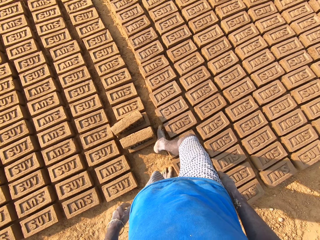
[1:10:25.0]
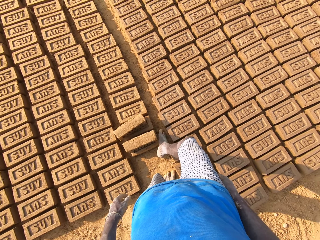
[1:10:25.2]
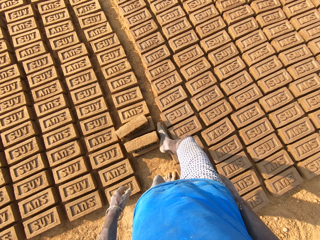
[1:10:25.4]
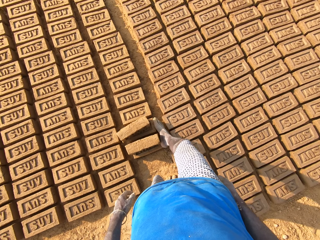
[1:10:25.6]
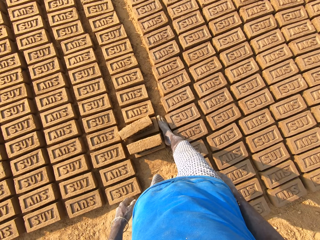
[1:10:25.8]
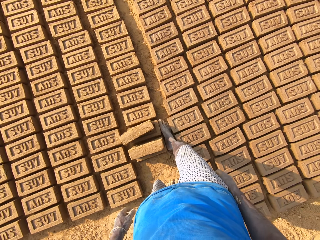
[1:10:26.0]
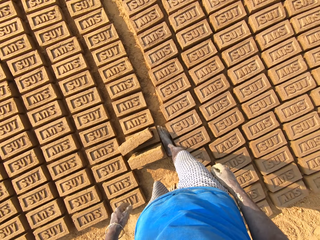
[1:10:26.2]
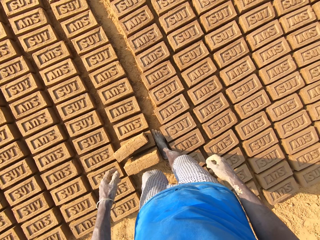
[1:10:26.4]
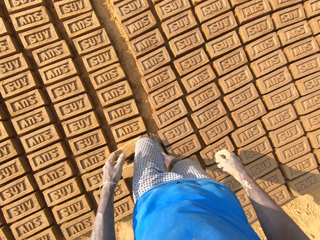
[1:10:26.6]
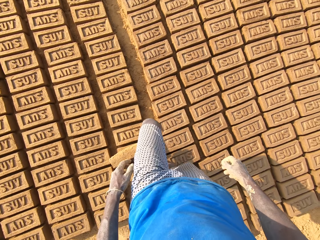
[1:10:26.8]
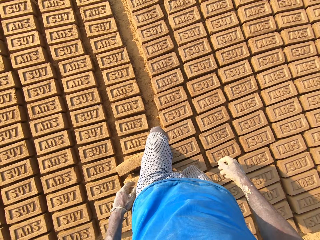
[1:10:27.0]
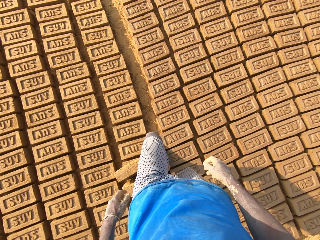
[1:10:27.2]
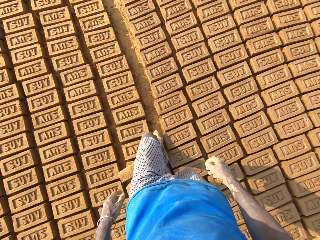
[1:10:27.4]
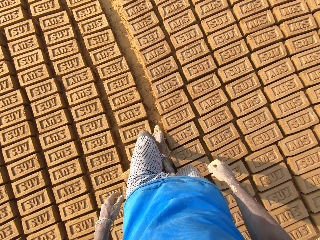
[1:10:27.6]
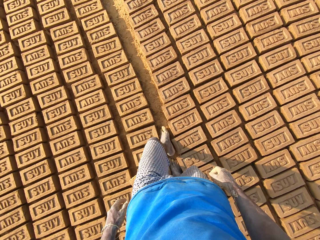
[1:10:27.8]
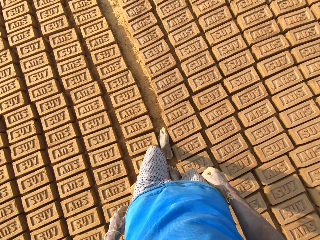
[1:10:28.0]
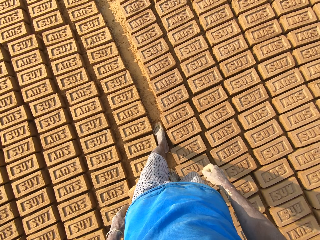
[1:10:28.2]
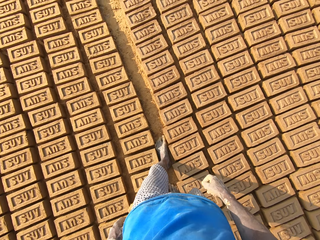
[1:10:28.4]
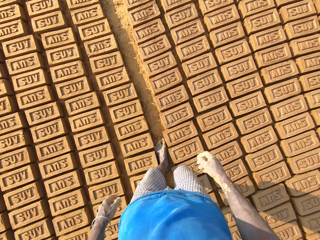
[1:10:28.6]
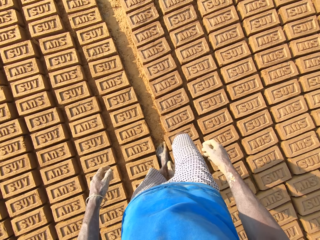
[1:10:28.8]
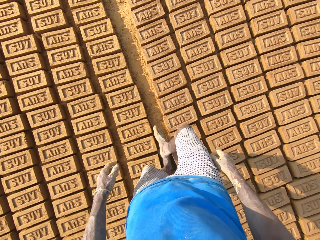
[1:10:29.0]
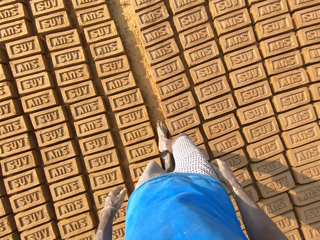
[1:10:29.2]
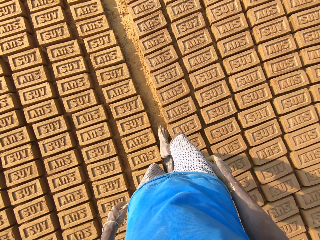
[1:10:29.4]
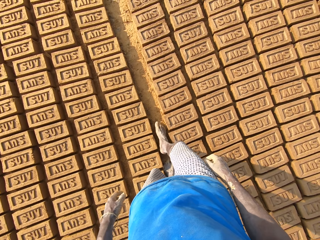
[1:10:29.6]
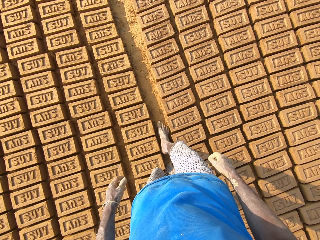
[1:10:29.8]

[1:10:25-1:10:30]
The camera wearer walks in between the molded bricks on the ground.

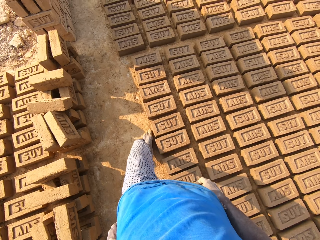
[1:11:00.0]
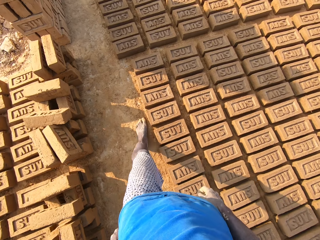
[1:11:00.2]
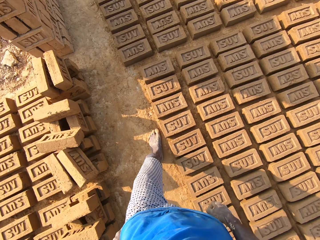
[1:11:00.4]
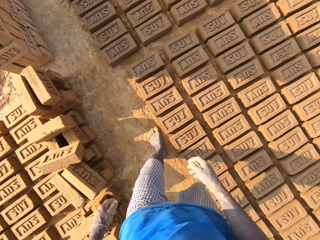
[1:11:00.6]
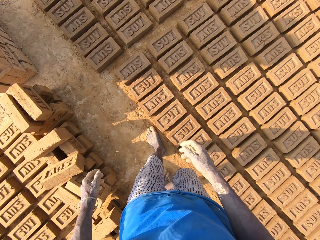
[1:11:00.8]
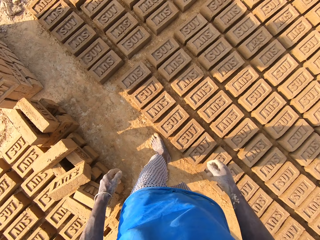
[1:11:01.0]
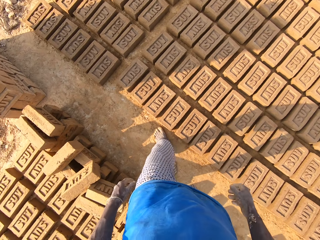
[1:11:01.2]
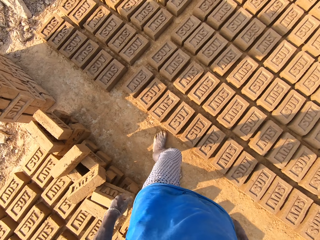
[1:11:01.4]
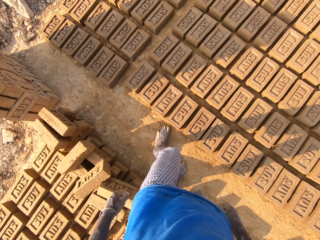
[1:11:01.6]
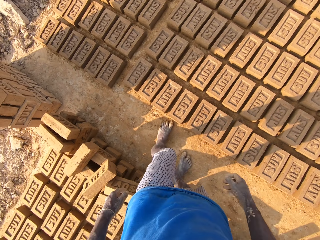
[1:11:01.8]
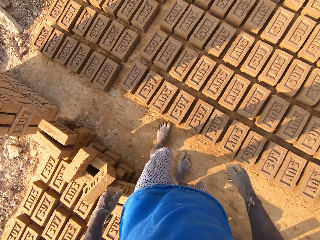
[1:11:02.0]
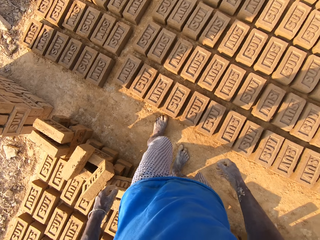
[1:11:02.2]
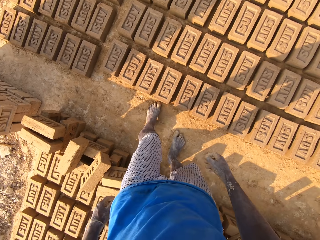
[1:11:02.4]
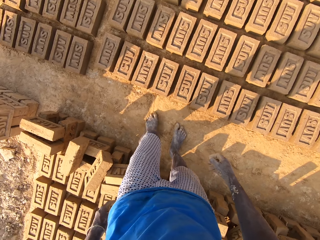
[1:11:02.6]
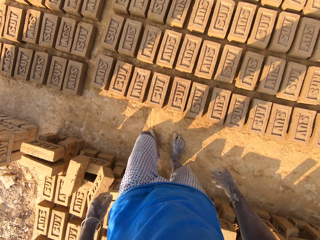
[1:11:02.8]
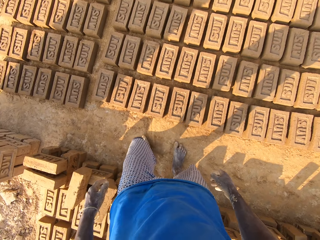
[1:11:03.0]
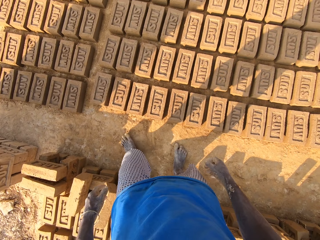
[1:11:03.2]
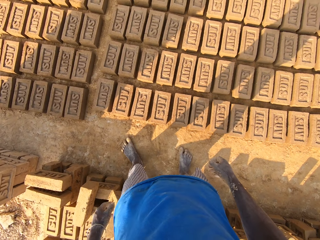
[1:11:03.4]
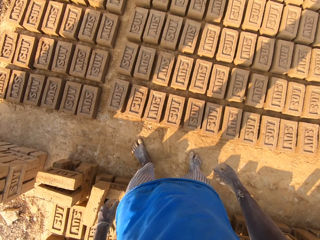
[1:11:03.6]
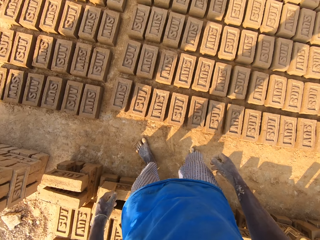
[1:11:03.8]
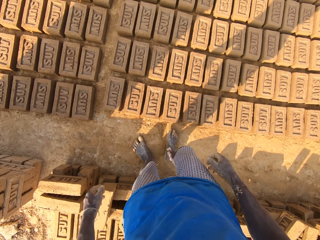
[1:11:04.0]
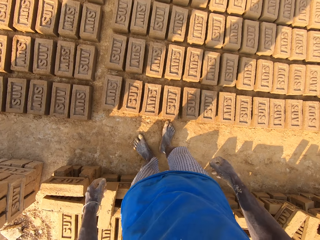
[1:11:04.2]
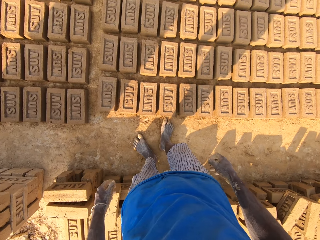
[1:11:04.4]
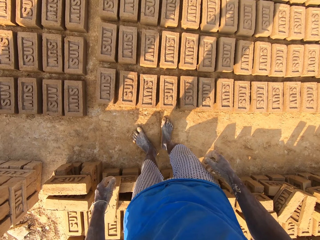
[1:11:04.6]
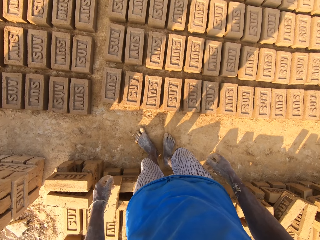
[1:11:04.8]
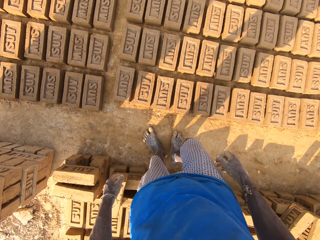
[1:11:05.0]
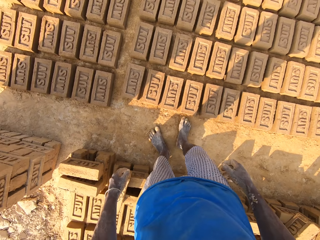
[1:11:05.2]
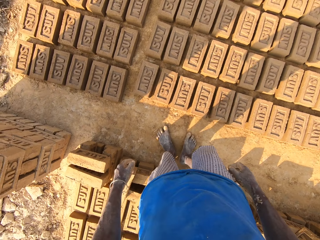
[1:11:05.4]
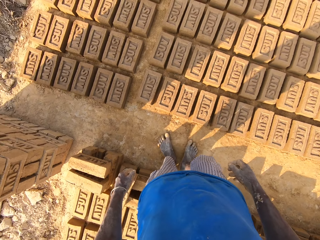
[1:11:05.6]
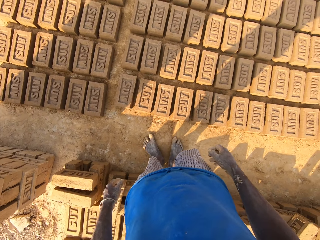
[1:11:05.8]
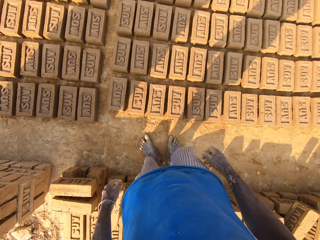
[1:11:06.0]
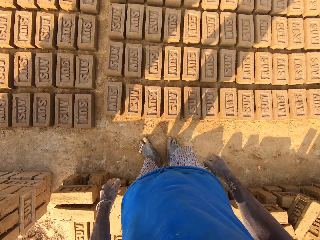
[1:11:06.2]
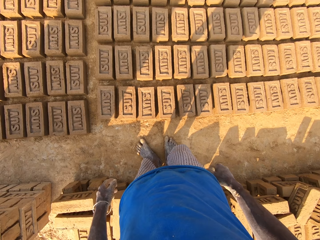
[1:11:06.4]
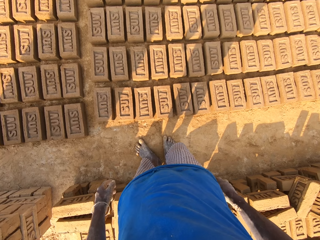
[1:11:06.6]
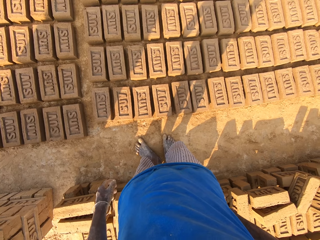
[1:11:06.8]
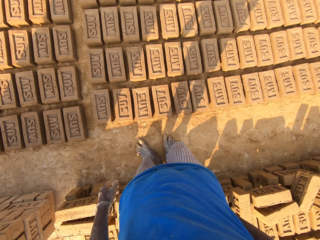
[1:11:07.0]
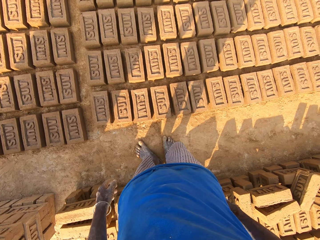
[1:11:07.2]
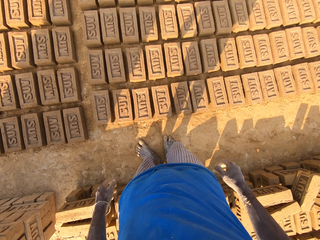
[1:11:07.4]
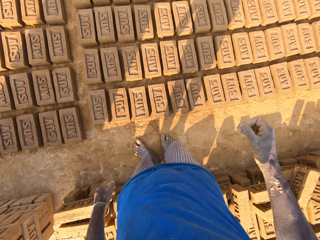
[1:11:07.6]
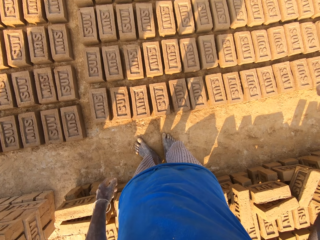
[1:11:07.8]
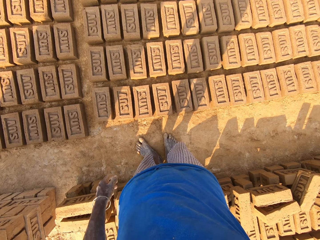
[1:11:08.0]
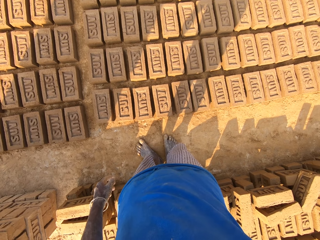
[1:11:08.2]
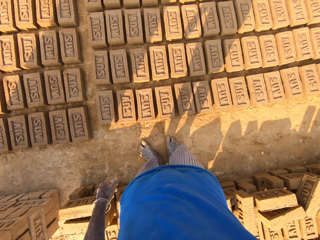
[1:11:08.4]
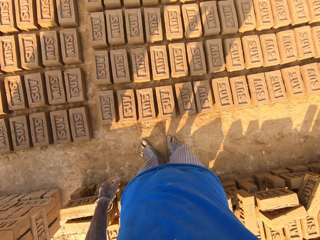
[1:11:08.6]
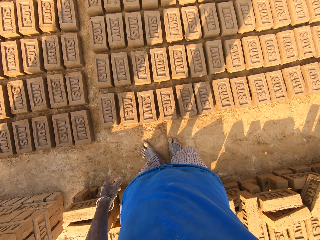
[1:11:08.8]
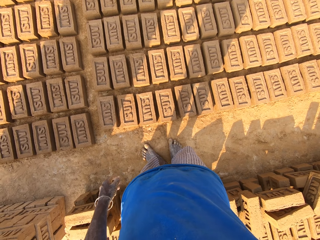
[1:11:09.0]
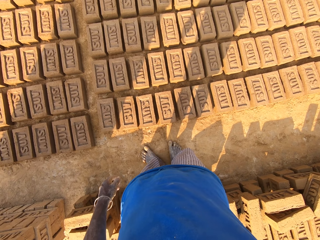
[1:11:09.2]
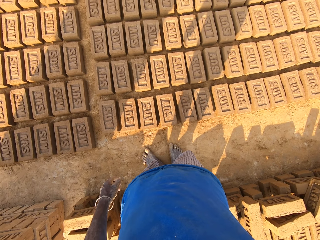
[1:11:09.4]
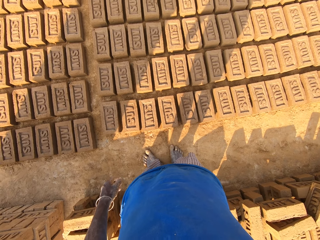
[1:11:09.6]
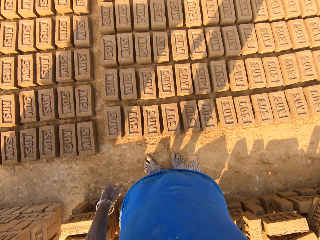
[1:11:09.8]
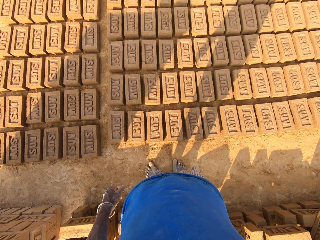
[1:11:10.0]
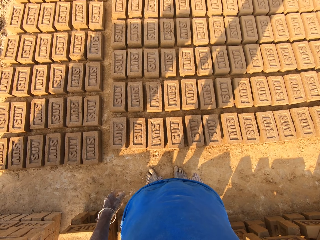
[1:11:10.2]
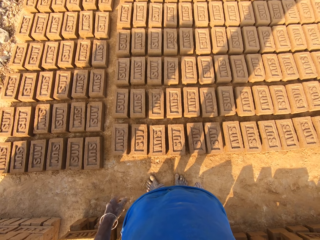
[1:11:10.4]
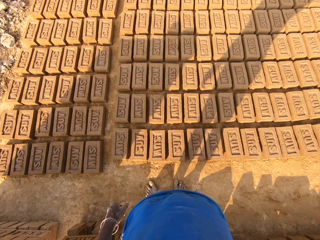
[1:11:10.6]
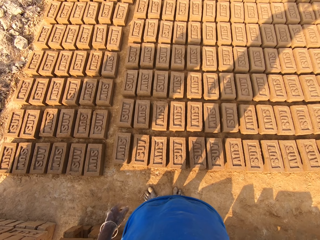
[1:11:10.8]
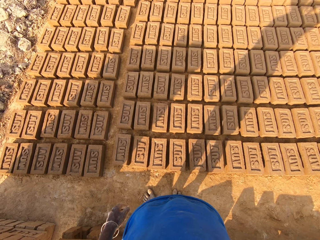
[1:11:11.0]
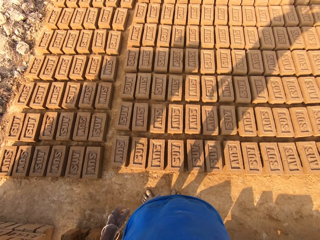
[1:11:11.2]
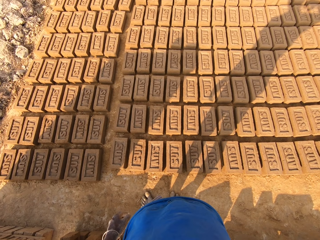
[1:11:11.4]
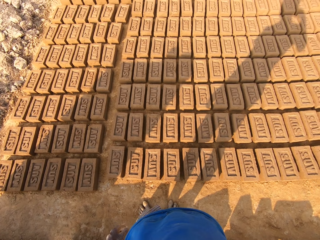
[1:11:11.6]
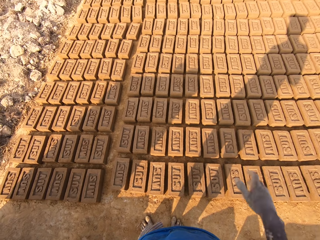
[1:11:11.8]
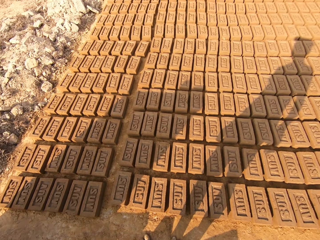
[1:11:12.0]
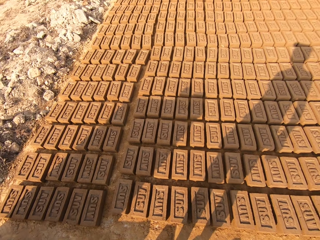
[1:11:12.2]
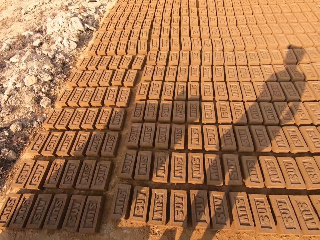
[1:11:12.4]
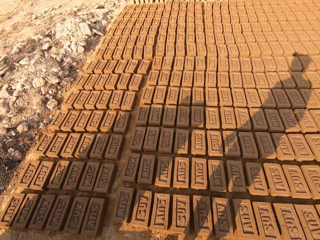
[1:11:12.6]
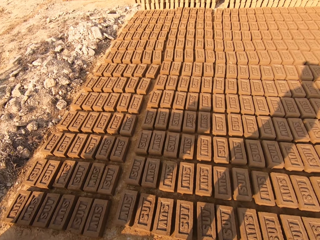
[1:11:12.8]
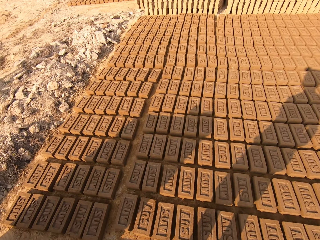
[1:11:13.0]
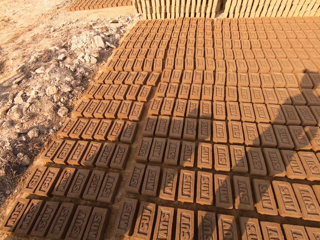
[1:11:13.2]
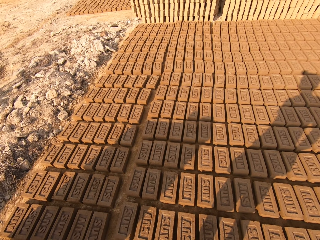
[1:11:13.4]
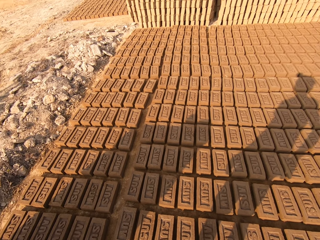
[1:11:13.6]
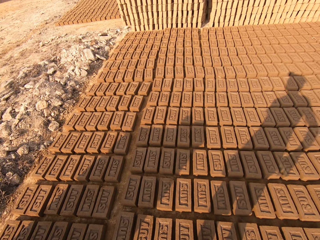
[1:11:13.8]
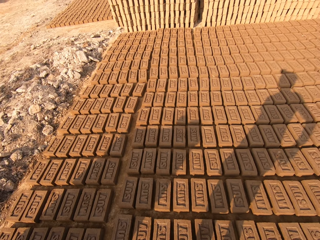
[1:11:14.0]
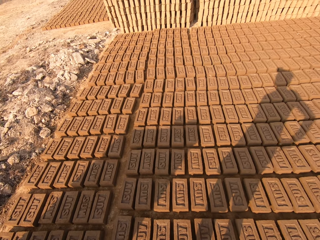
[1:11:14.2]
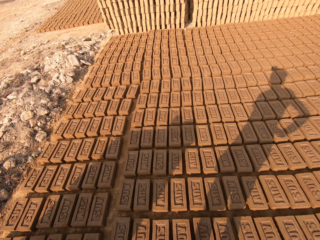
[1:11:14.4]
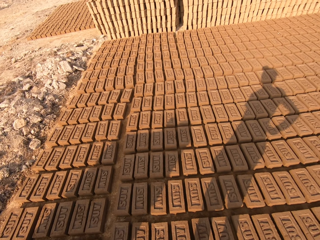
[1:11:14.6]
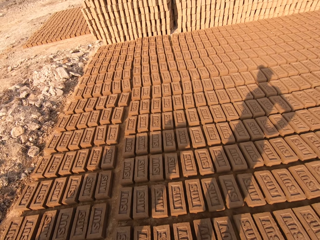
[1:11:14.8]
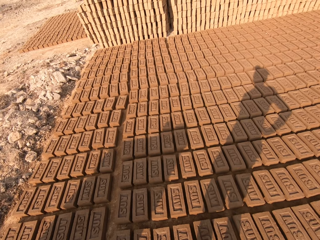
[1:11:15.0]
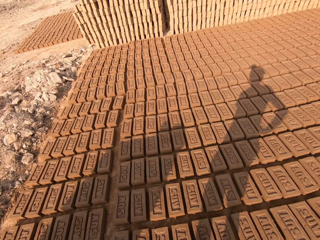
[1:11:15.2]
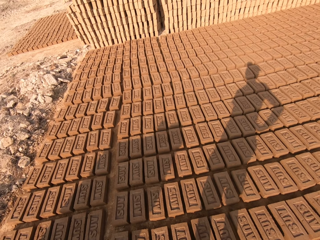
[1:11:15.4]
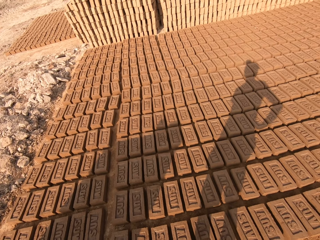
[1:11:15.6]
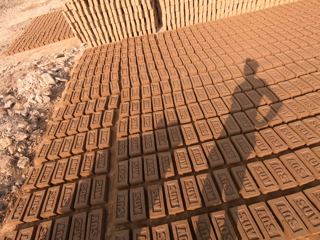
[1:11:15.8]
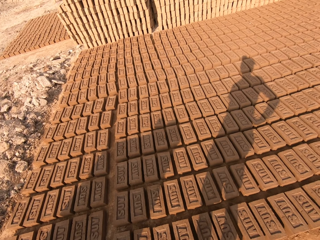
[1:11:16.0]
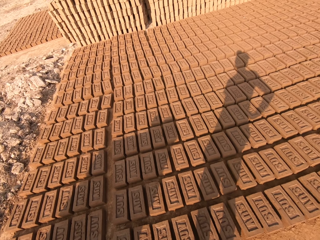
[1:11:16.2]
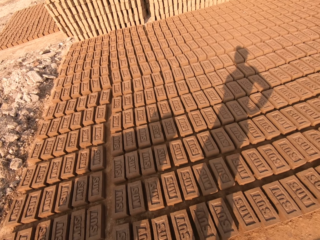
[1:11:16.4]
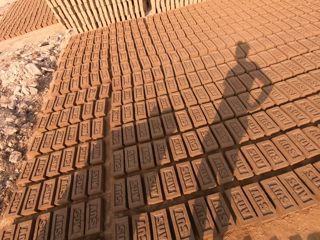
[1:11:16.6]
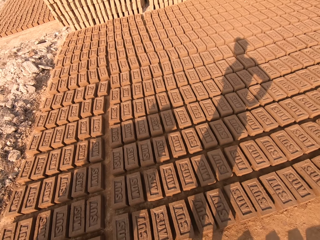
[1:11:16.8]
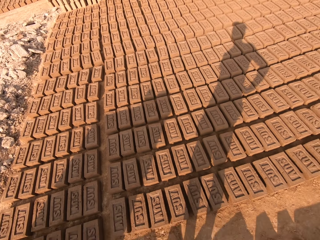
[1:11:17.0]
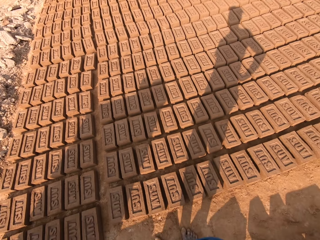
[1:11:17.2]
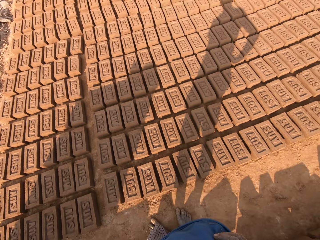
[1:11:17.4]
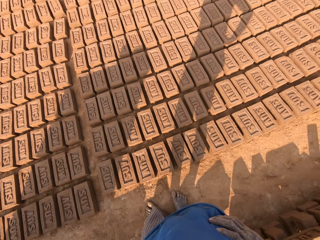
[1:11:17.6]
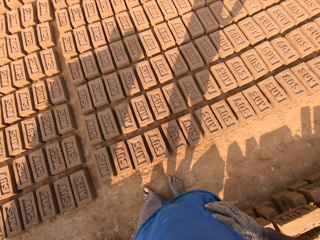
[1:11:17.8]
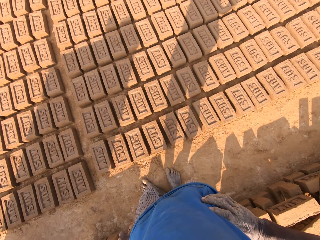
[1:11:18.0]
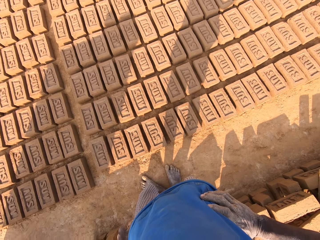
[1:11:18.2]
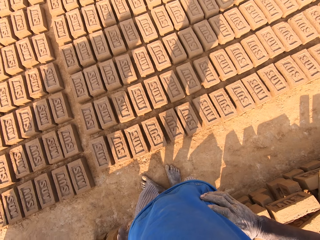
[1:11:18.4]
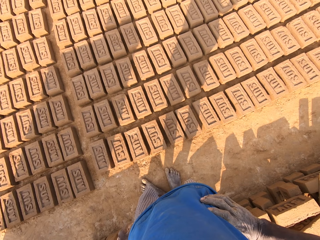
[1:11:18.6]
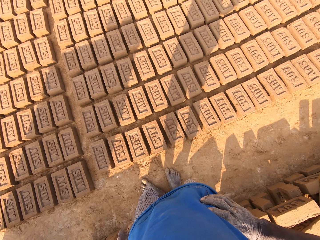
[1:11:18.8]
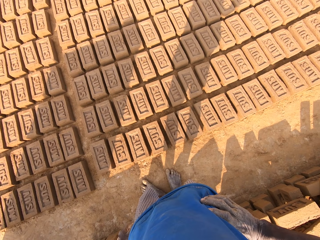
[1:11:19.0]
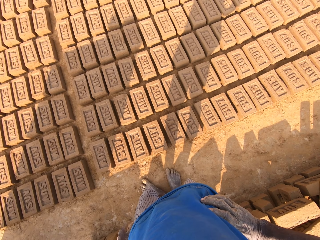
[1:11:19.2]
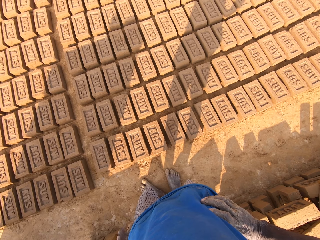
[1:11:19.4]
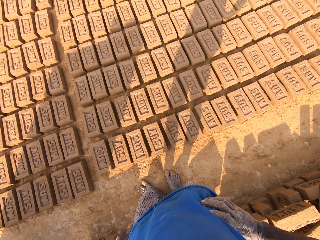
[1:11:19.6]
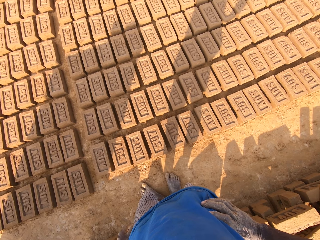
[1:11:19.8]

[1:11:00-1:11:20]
The camera wearer stands around the brick construction area. He wipes his leg on the ground. He raises his right hand, lowers his right hand and places his right hand on his waist.
